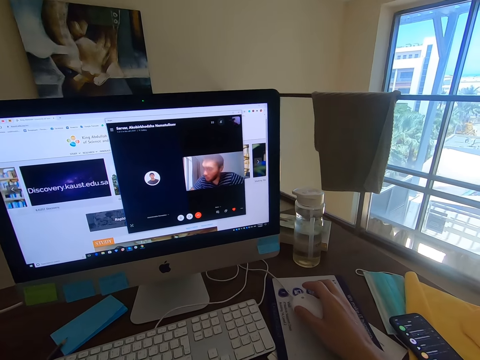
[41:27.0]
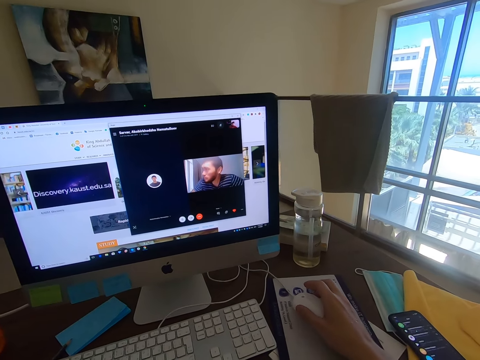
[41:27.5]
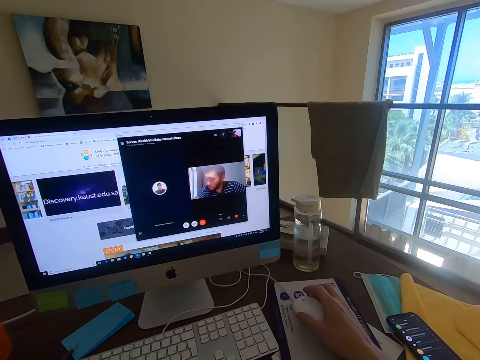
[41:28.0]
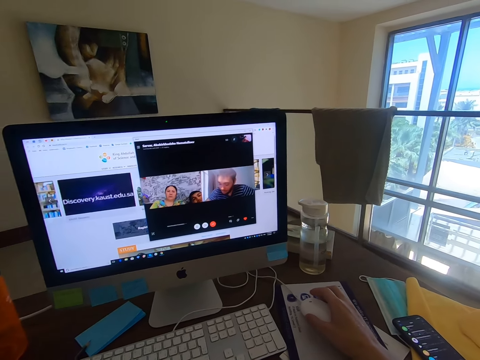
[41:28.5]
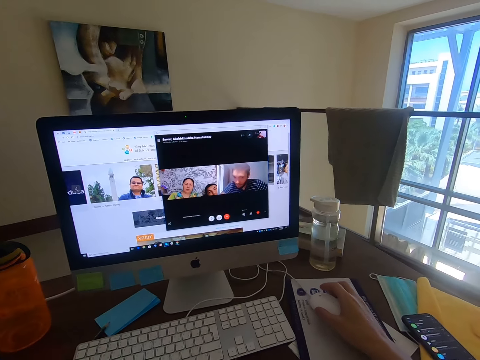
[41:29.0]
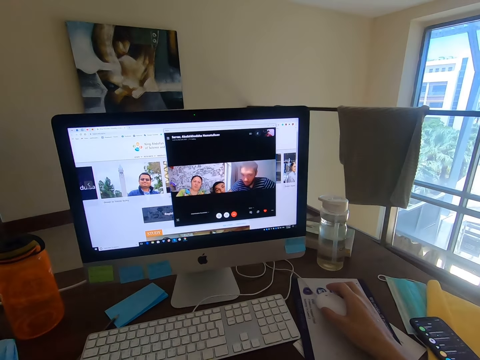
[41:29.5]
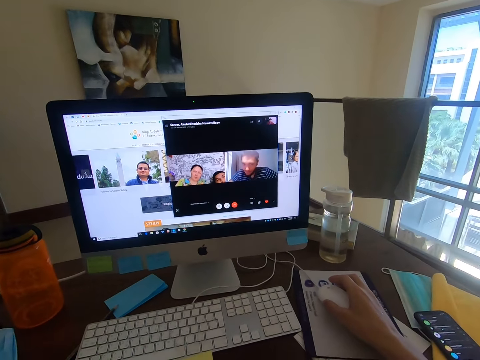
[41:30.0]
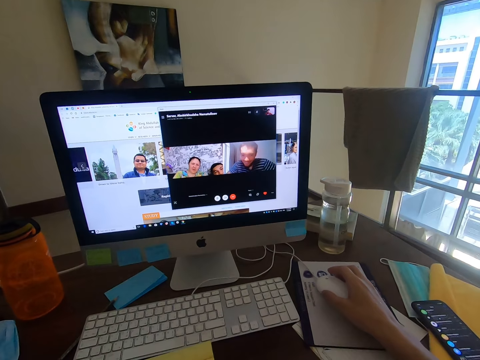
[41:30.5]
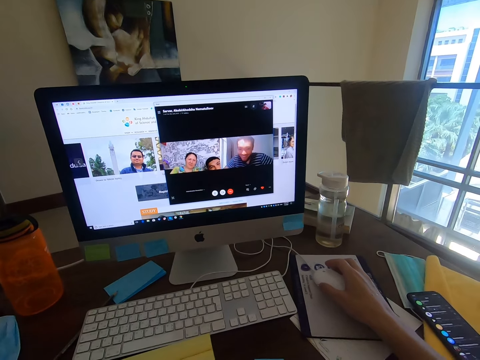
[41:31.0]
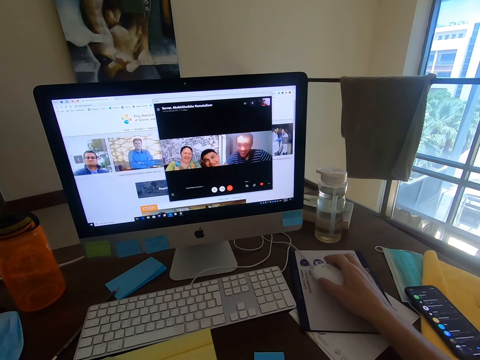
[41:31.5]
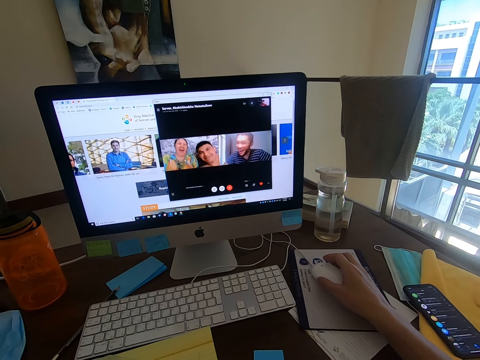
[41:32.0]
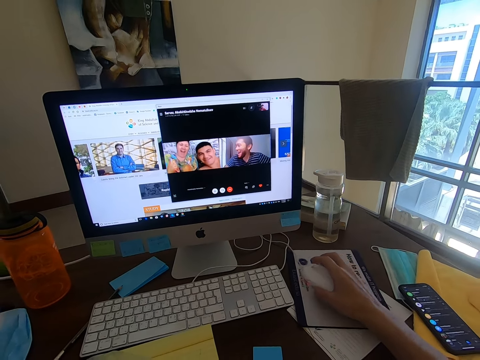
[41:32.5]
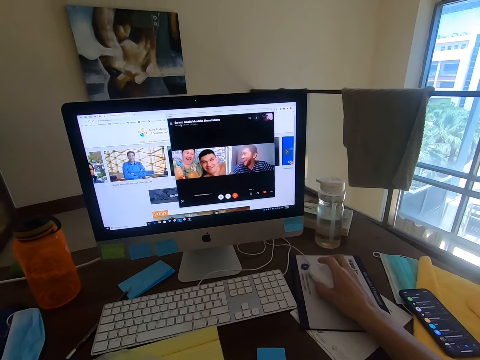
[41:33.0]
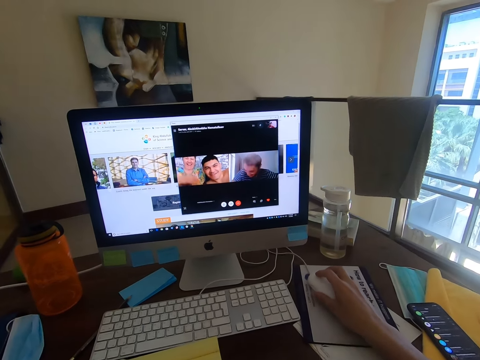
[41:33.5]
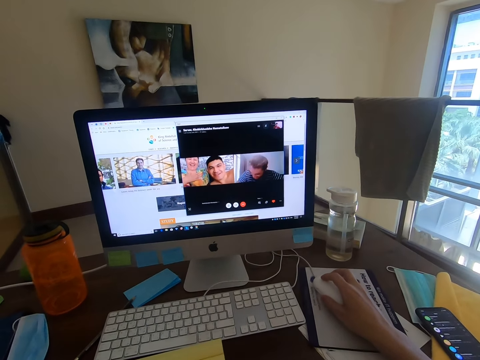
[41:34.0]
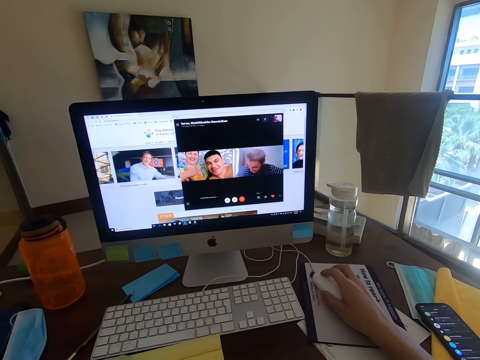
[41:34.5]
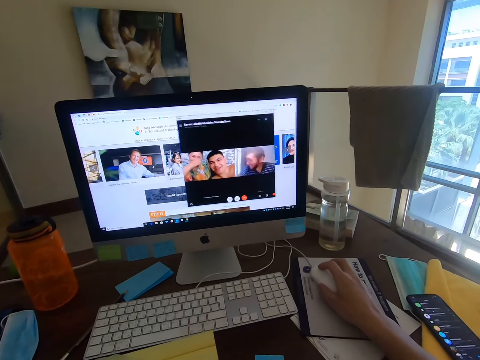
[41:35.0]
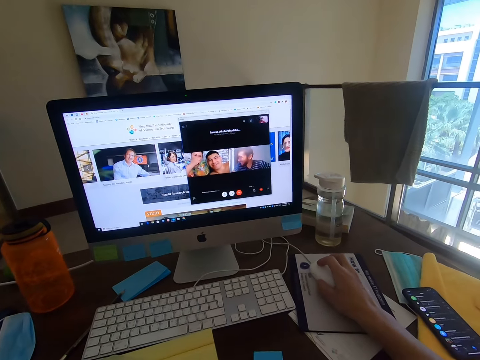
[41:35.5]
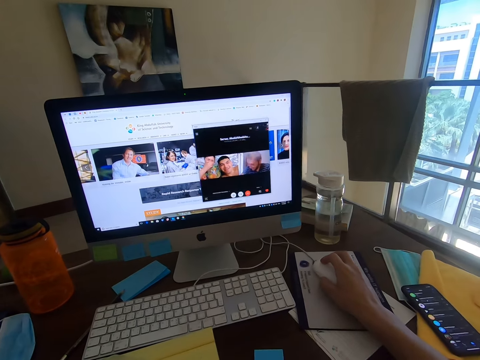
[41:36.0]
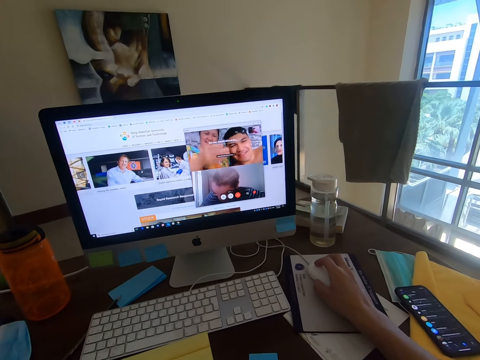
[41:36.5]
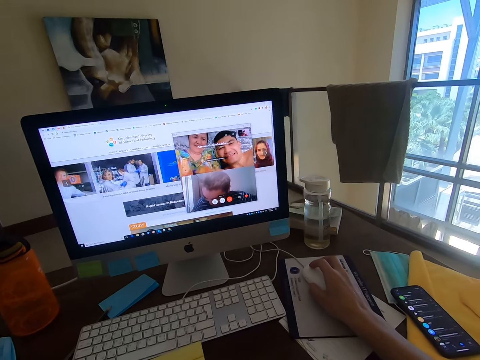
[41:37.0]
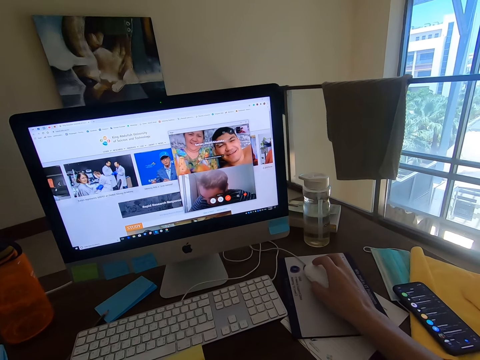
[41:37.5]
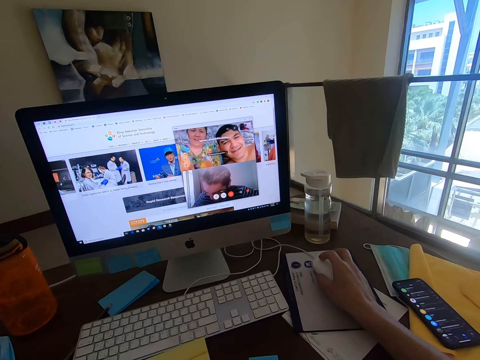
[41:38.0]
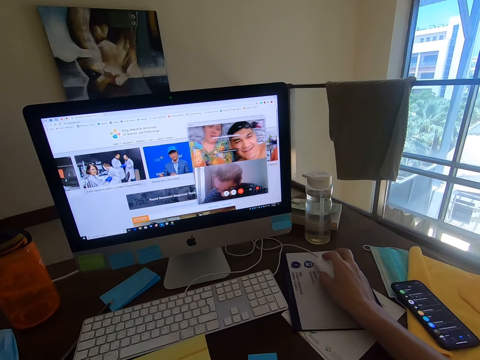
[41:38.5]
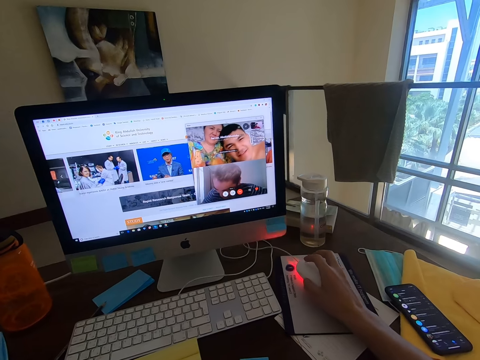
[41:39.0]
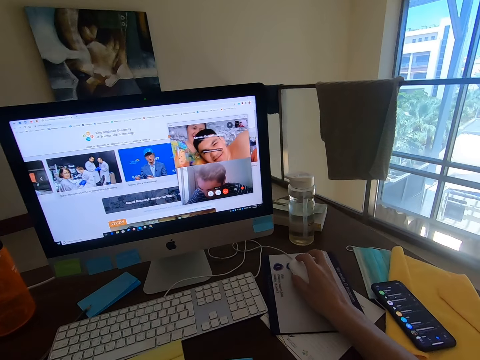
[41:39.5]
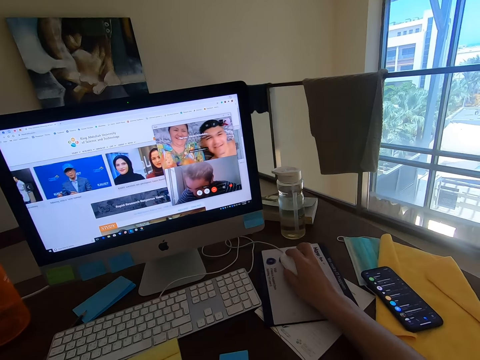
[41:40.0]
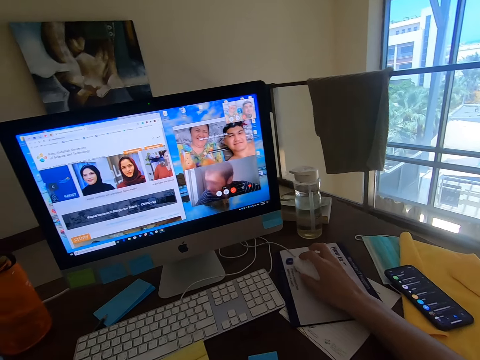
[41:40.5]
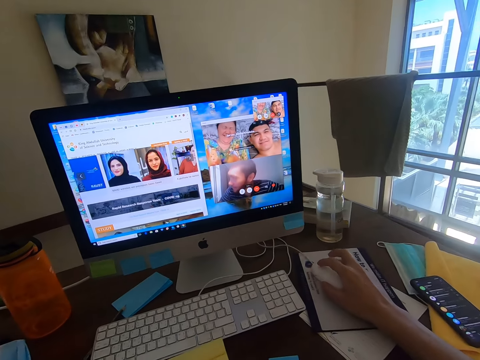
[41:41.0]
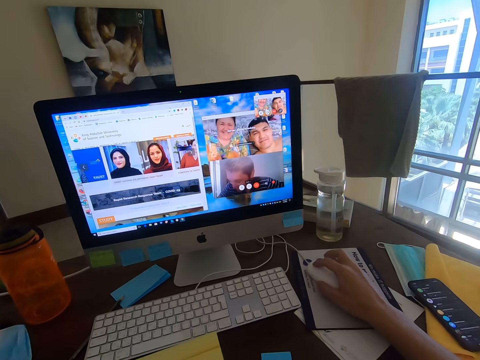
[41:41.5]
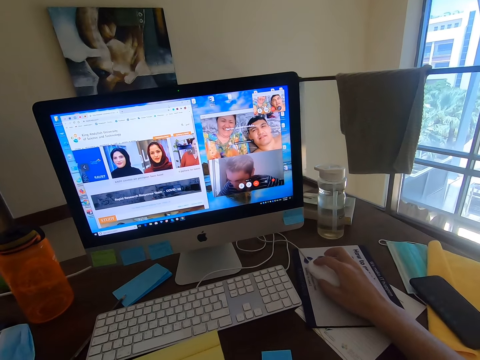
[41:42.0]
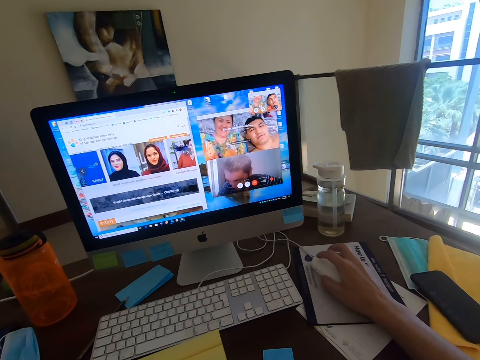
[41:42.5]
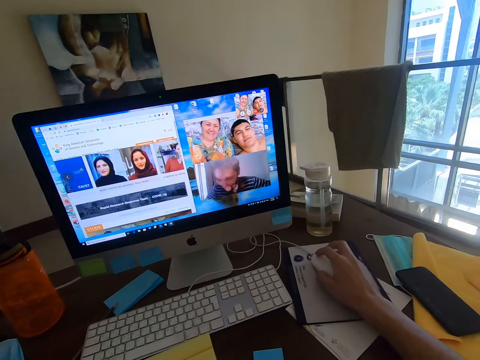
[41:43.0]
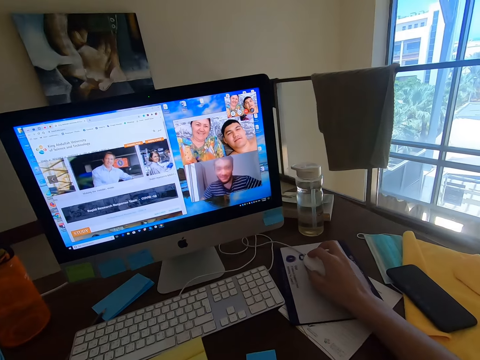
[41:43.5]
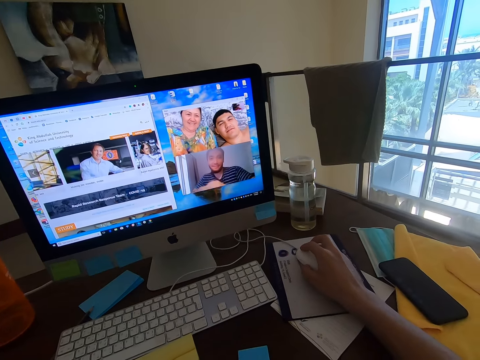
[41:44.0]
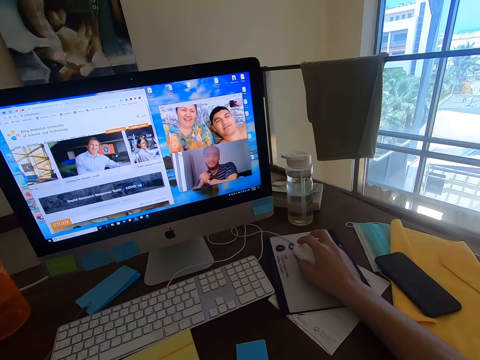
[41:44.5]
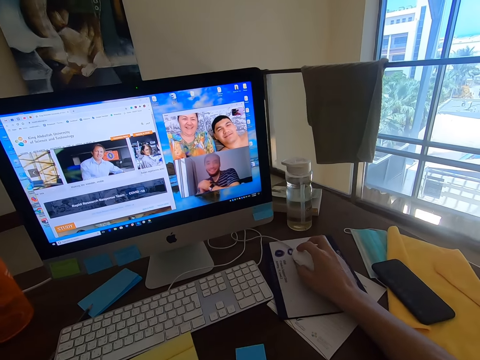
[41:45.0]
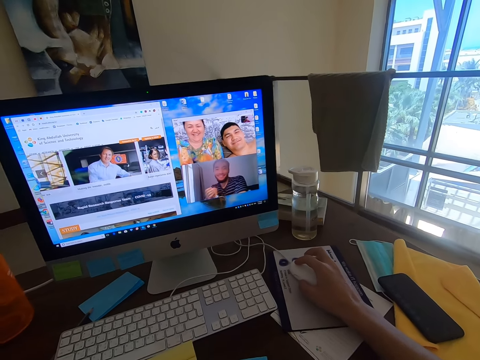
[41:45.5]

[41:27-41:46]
The camera wearer talks on the desktop. A man converses with the camera wearer. A woman converses with the camera wearer. The camera wearer moves the mouse. They converse with the man, another man, and the woman.

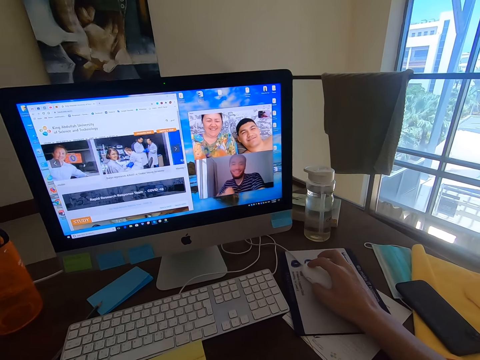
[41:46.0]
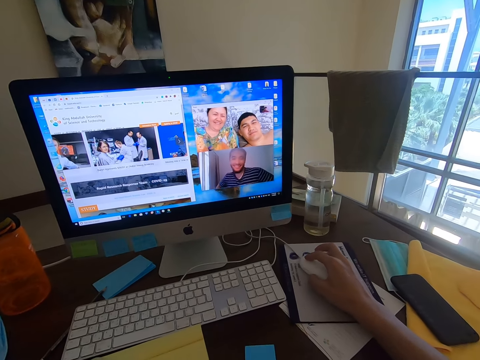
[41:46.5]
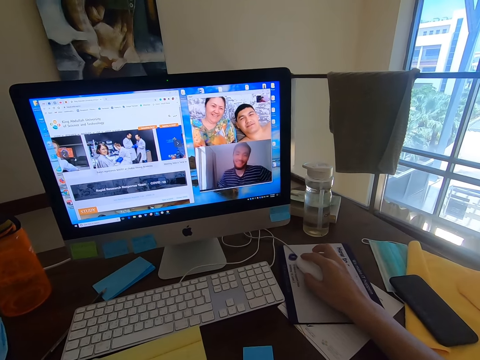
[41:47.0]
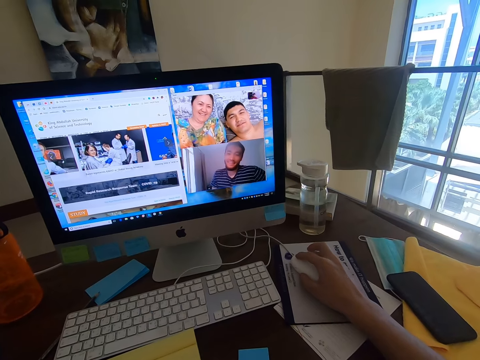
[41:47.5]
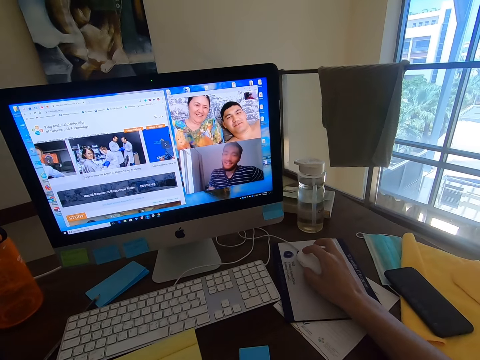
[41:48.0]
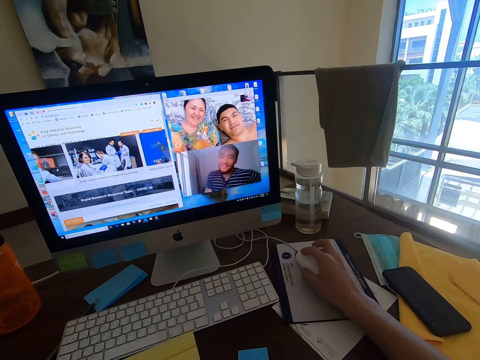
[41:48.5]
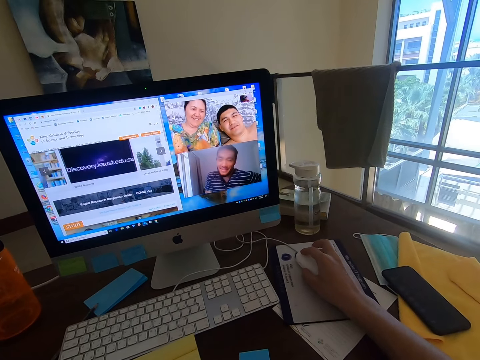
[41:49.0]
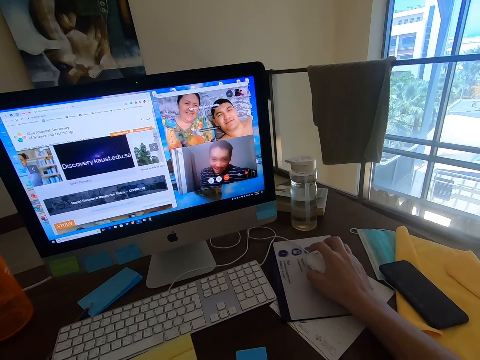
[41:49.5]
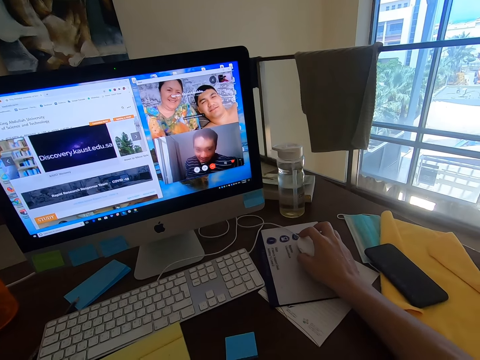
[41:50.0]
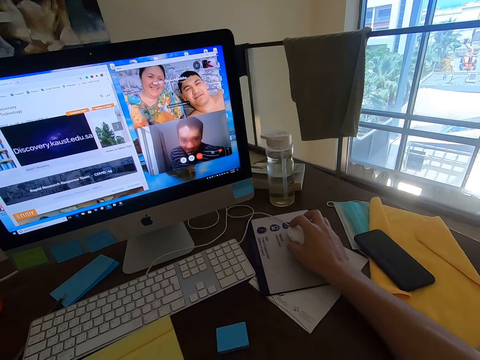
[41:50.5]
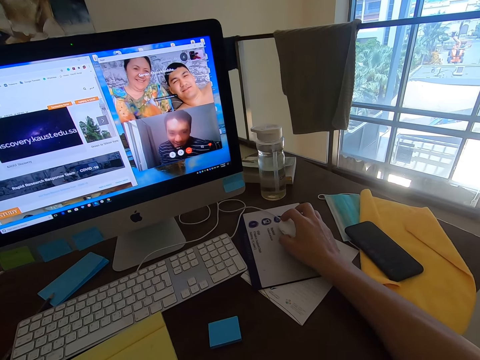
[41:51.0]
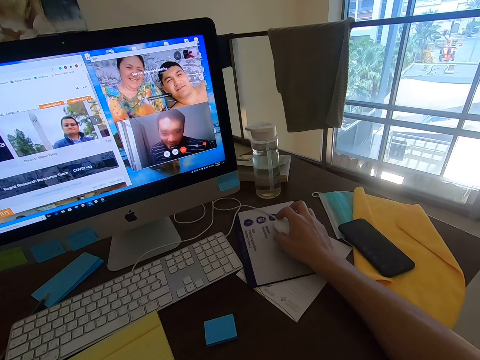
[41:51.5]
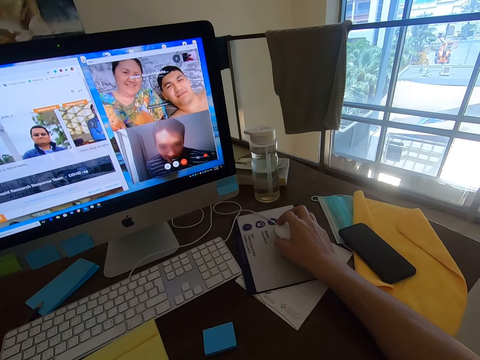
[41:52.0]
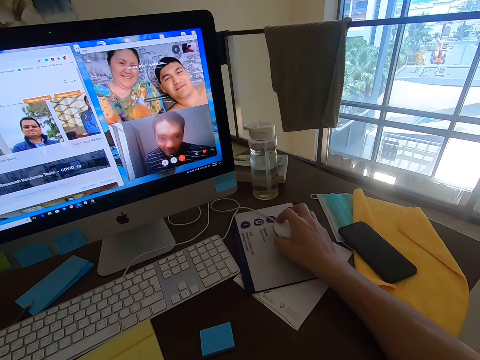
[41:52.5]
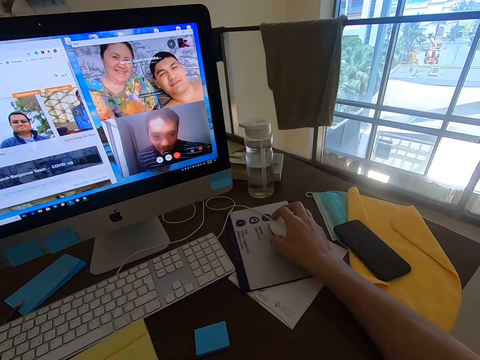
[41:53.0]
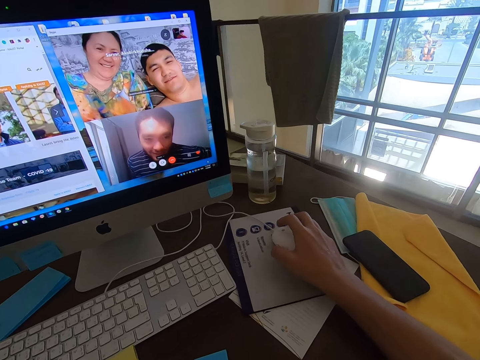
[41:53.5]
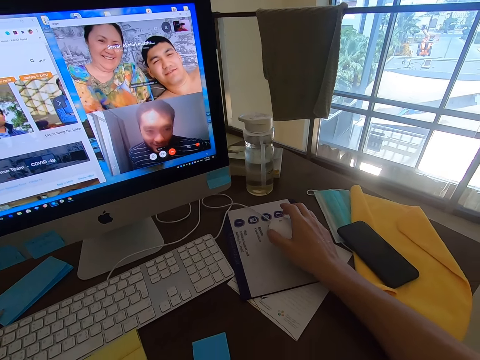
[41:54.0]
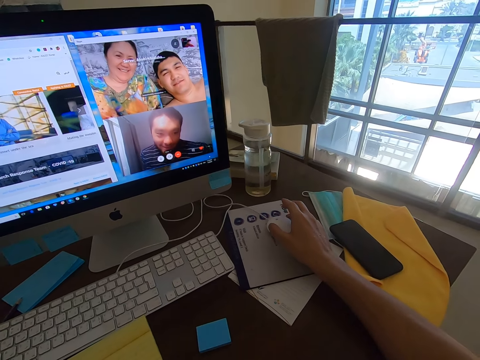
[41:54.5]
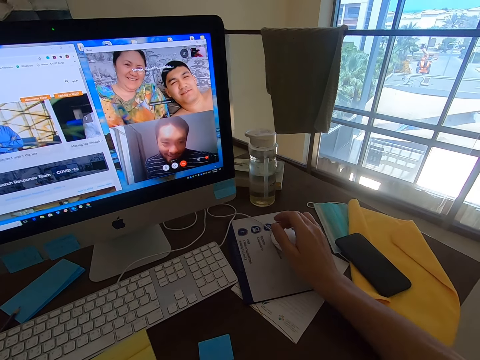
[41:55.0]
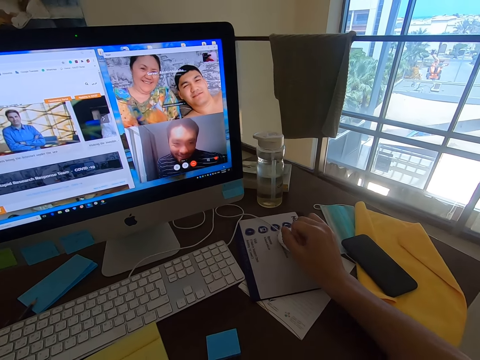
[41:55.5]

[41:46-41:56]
A woman converses with the camera wearer. A man converses with the camera wearer. The camera wearer converses with another man, the man, and the woman.
